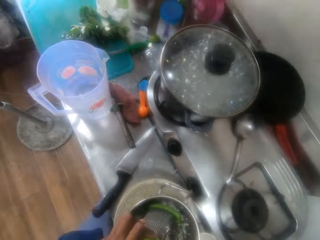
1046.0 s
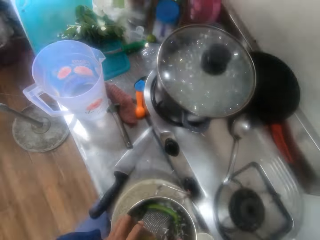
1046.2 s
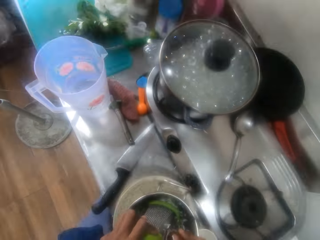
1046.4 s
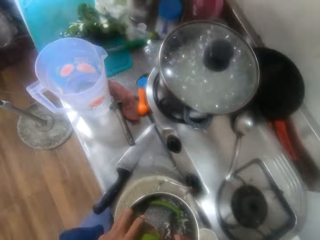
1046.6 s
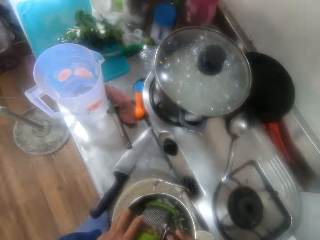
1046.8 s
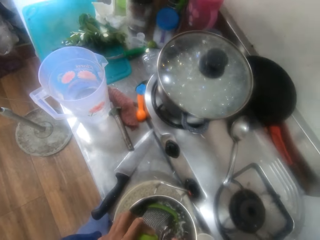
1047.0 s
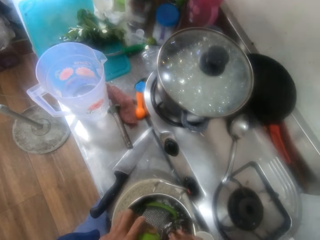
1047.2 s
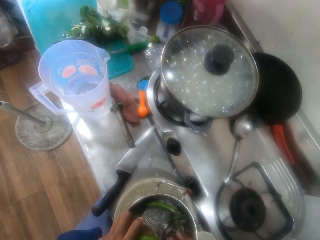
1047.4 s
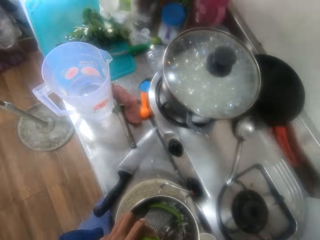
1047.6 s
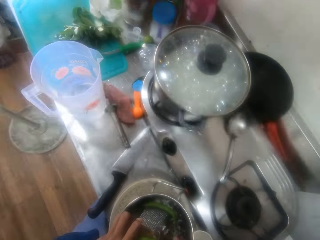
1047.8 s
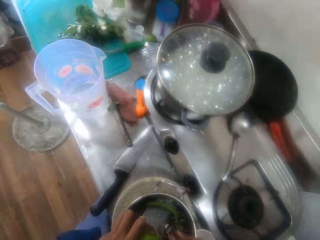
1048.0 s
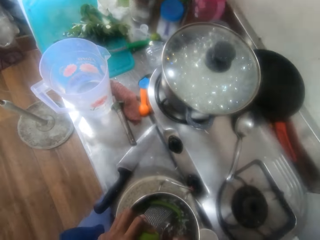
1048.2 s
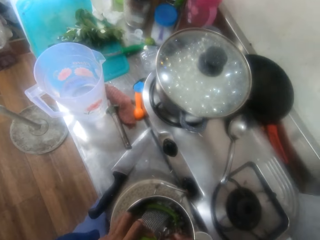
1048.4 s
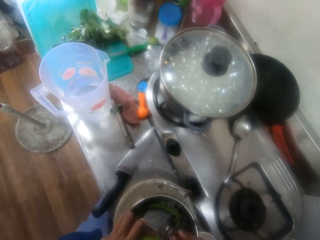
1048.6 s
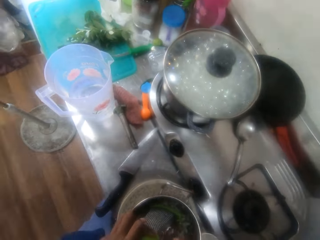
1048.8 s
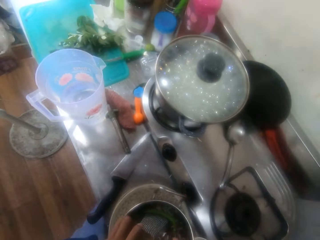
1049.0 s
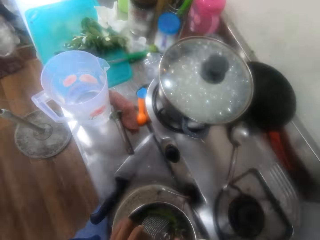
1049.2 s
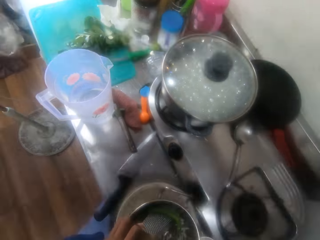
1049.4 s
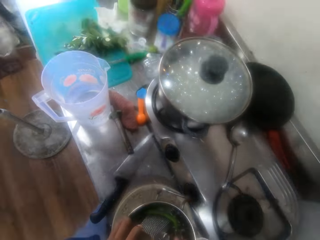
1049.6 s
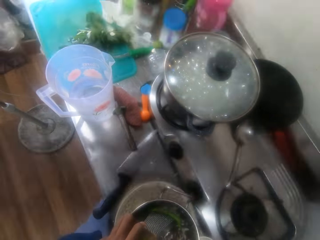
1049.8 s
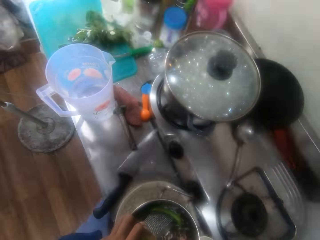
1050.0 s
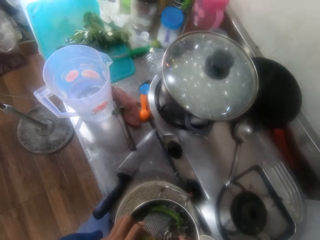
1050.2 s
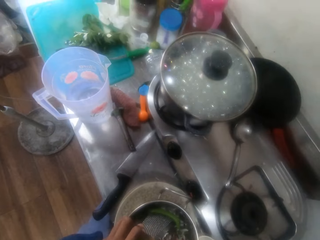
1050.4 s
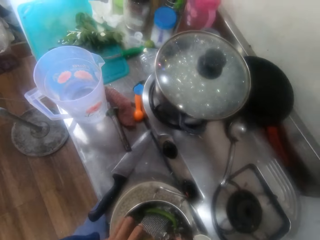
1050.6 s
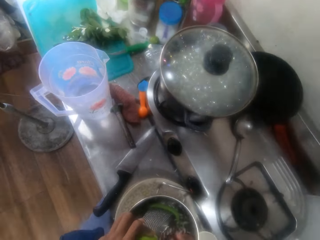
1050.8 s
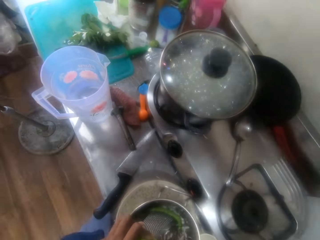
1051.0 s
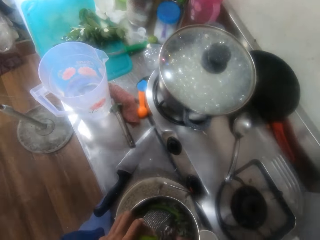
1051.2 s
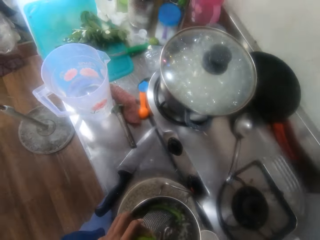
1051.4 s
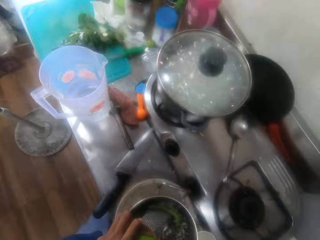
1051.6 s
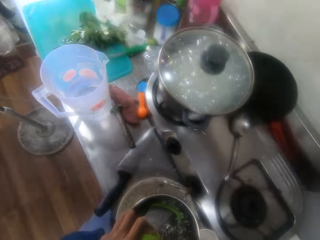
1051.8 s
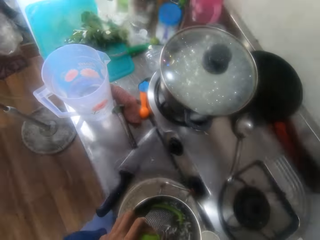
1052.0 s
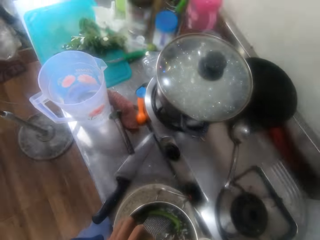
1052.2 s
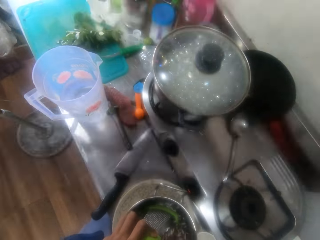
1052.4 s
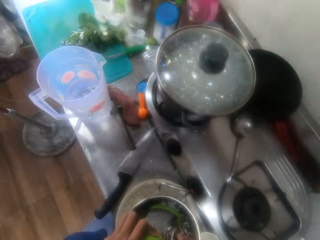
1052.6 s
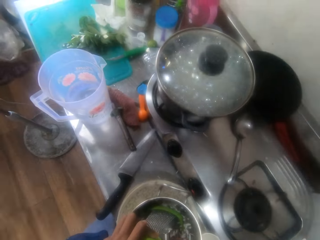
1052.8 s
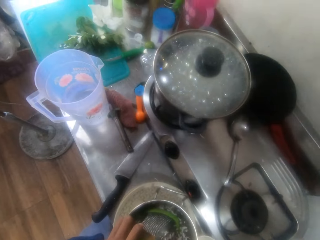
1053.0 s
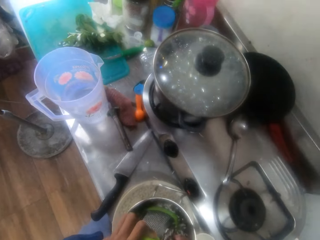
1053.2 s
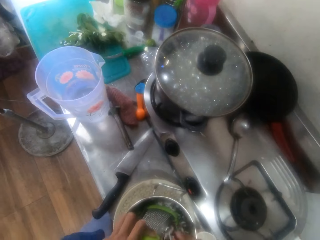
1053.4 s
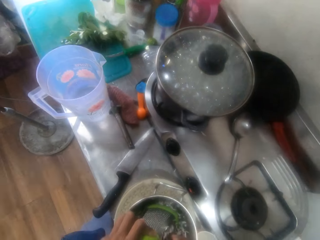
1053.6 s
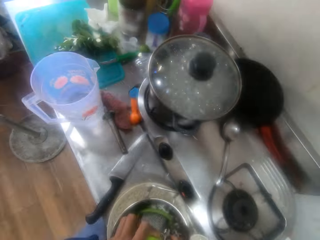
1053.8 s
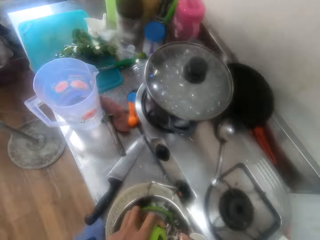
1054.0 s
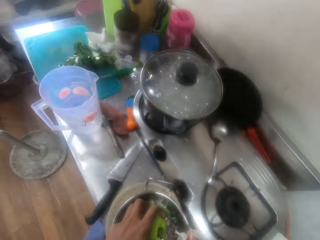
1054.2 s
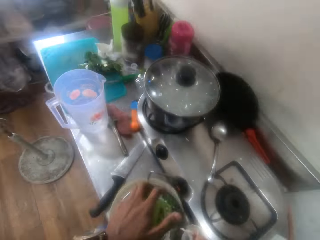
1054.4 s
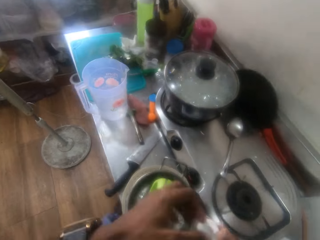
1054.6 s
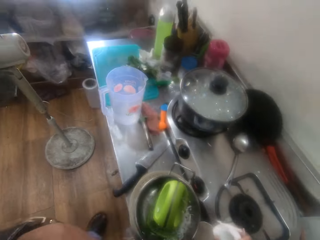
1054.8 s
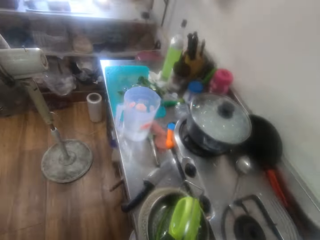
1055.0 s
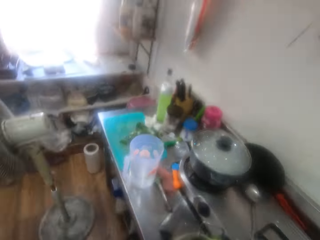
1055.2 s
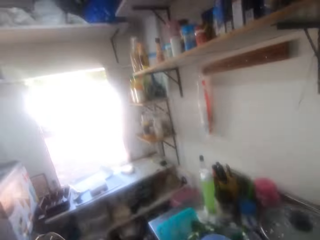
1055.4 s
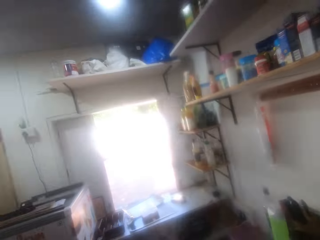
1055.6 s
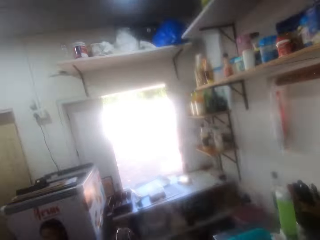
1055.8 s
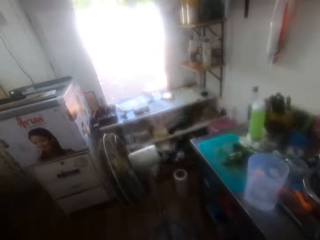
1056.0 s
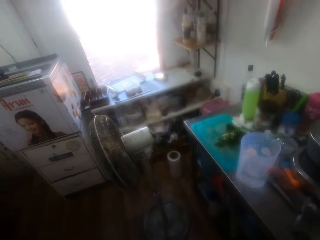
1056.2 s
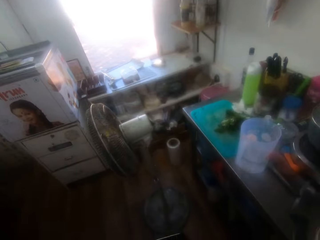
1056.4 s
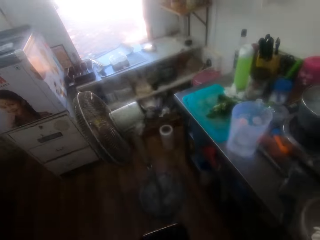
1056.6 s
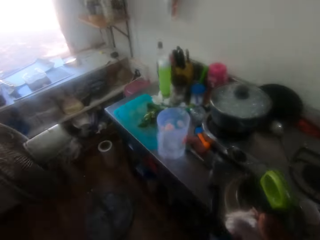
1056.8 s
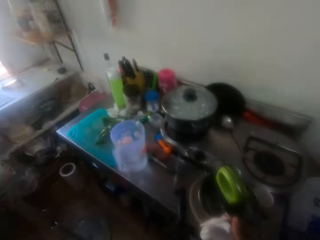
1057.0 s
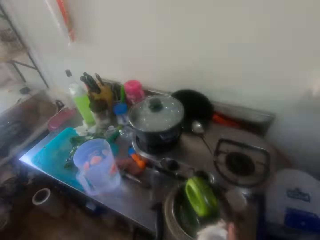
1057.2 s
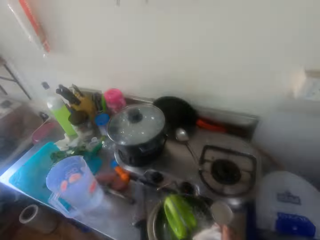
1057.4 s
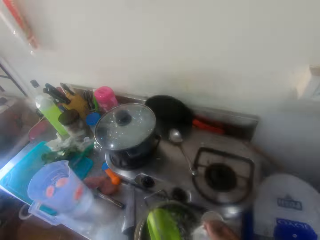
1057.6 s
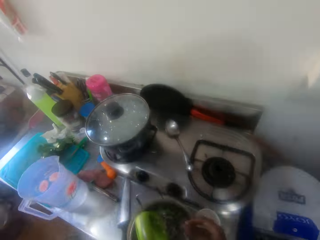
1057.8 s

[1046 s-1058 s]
The camera wearer converses in the kitchen. They grate coconut in a bowl in the kitchen. They look around in the kitchen. They scroll on a phone.
